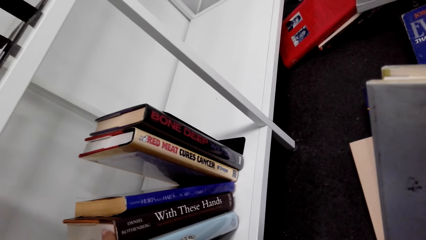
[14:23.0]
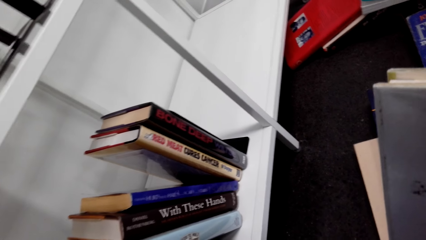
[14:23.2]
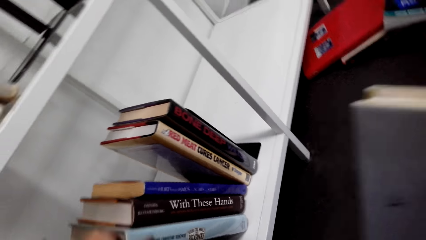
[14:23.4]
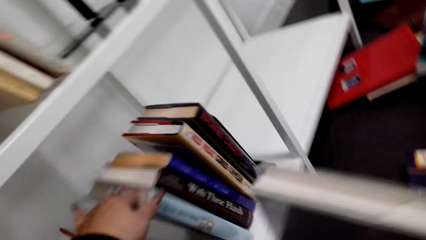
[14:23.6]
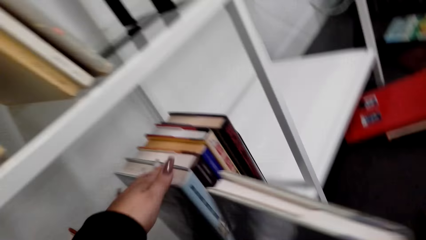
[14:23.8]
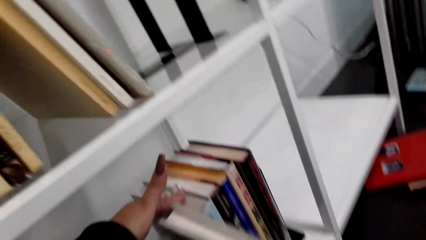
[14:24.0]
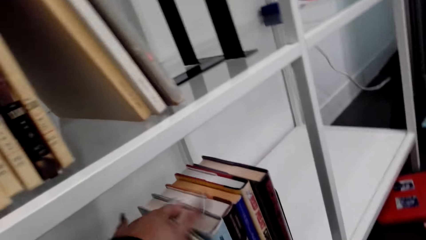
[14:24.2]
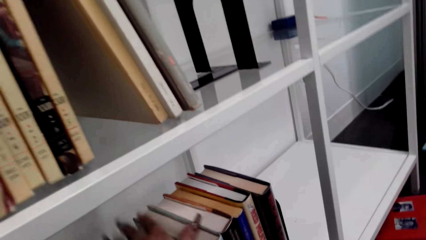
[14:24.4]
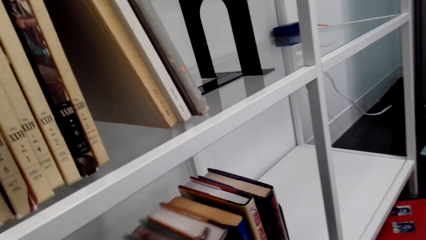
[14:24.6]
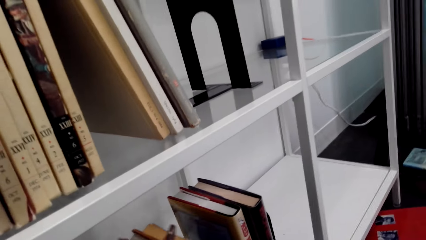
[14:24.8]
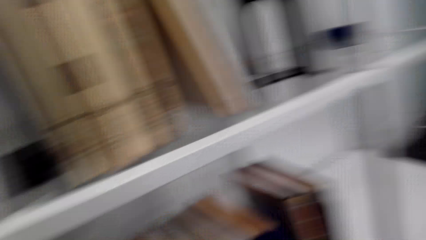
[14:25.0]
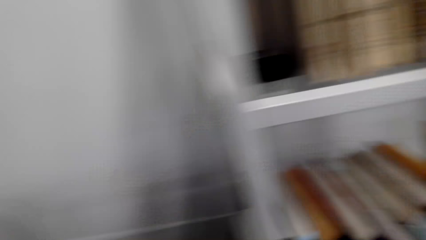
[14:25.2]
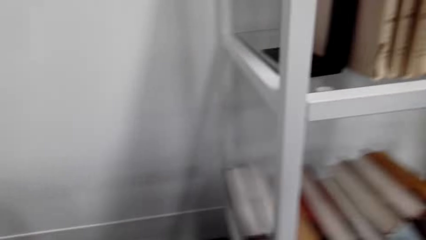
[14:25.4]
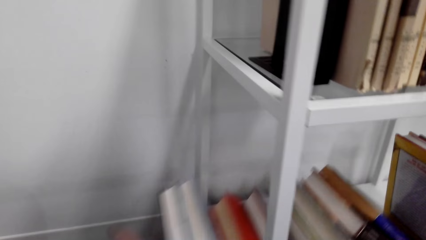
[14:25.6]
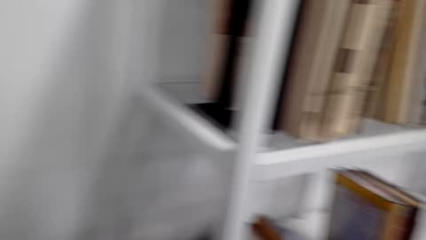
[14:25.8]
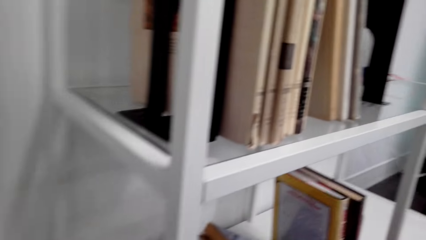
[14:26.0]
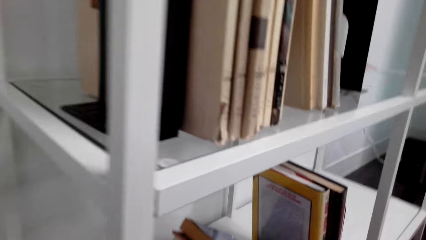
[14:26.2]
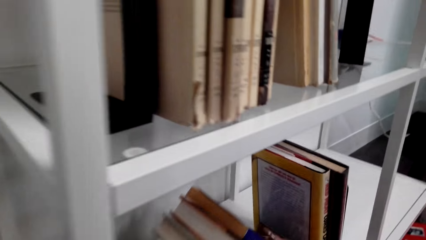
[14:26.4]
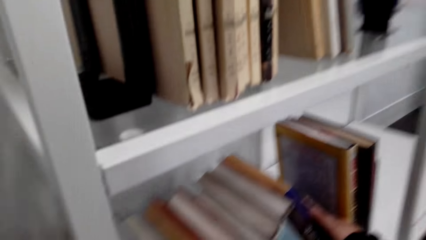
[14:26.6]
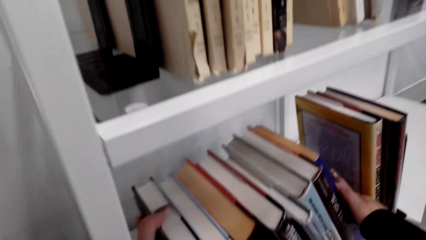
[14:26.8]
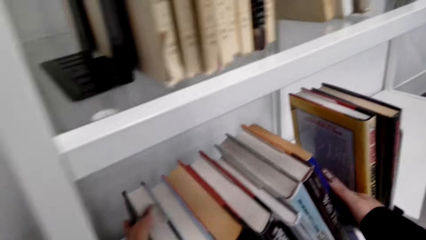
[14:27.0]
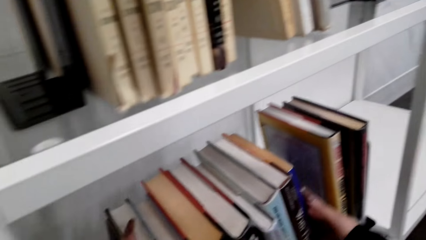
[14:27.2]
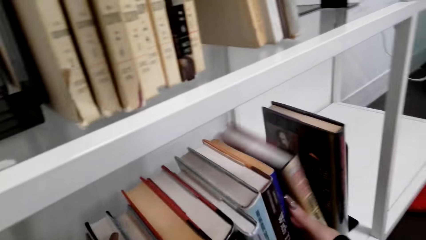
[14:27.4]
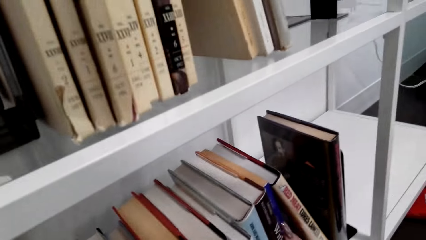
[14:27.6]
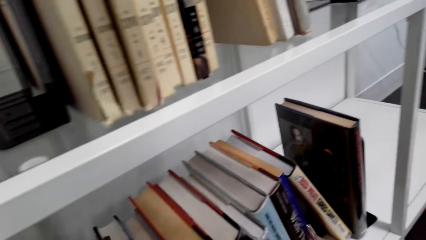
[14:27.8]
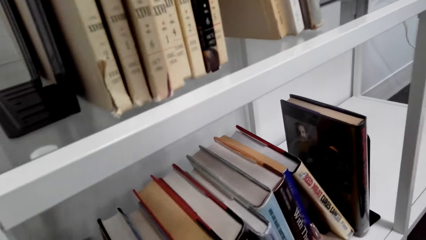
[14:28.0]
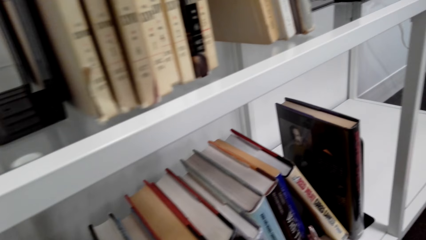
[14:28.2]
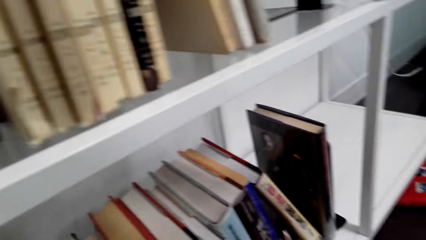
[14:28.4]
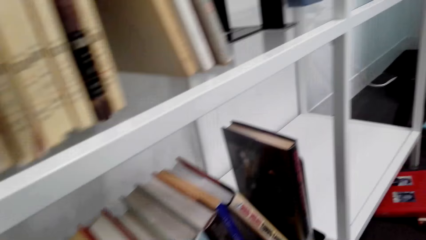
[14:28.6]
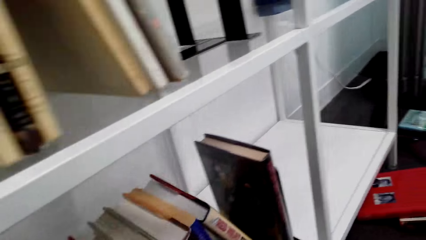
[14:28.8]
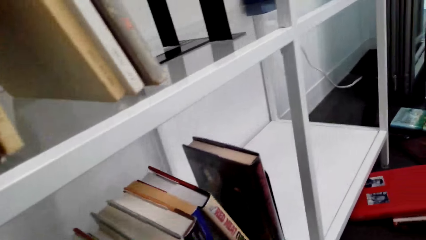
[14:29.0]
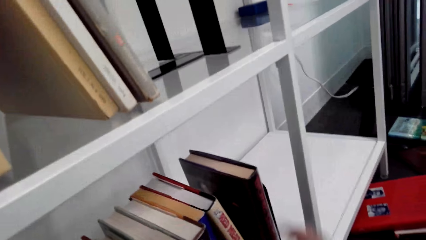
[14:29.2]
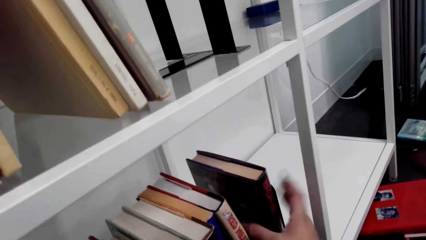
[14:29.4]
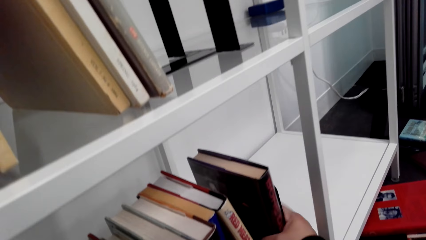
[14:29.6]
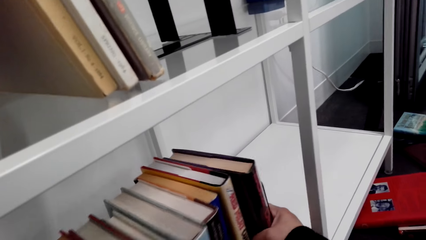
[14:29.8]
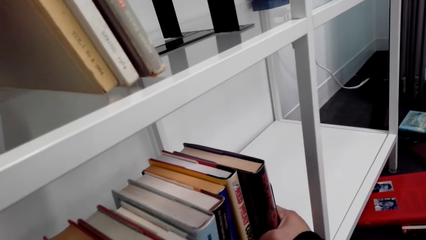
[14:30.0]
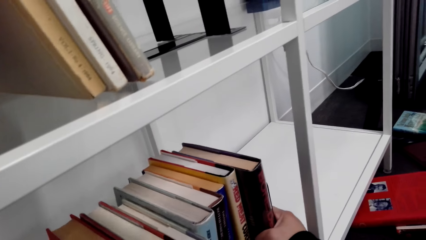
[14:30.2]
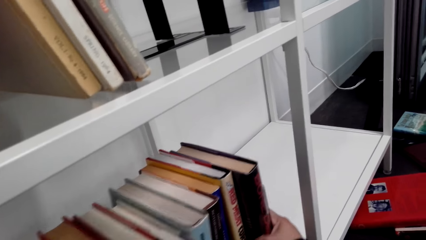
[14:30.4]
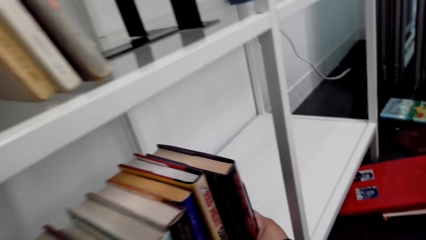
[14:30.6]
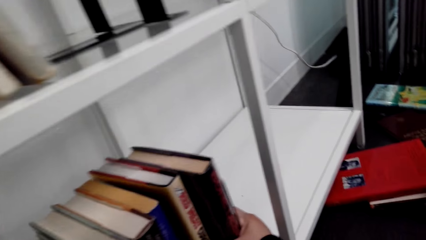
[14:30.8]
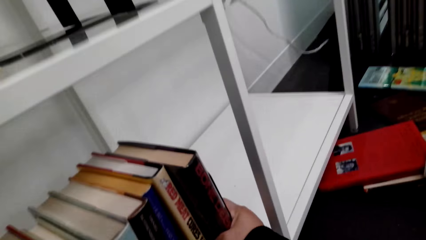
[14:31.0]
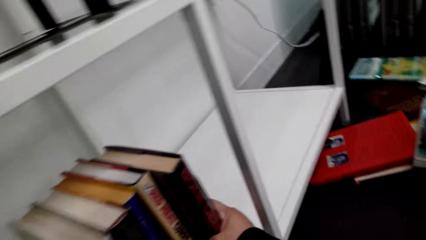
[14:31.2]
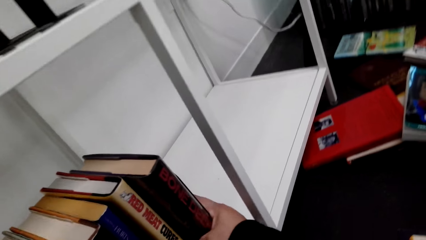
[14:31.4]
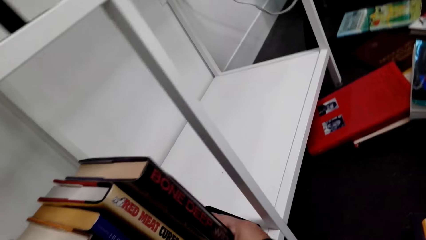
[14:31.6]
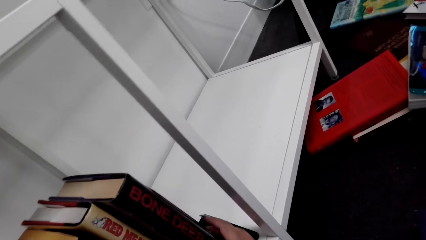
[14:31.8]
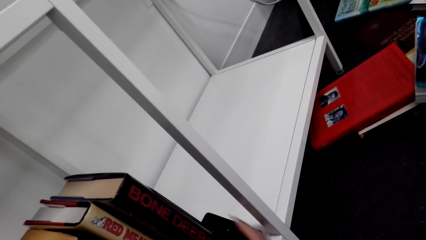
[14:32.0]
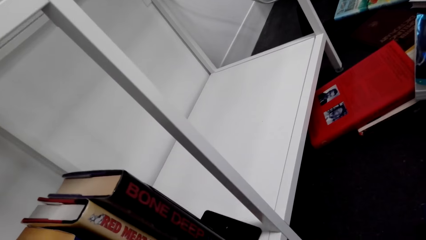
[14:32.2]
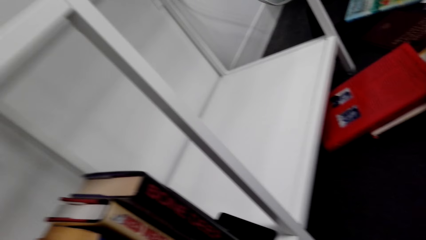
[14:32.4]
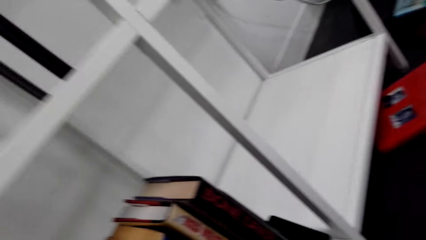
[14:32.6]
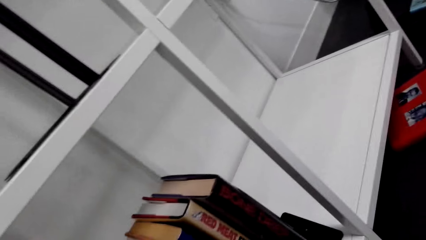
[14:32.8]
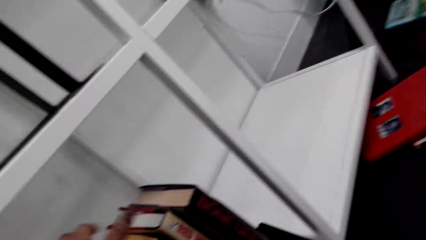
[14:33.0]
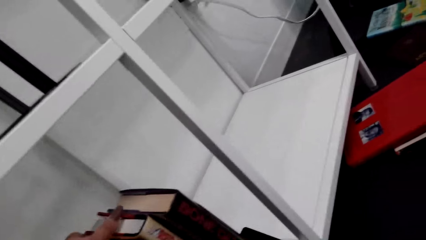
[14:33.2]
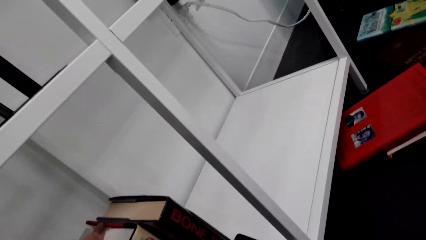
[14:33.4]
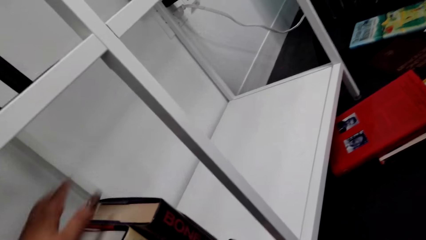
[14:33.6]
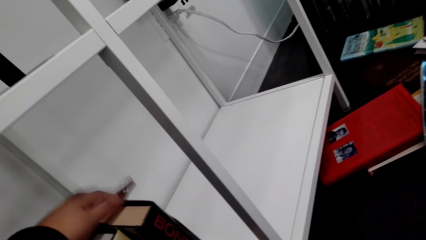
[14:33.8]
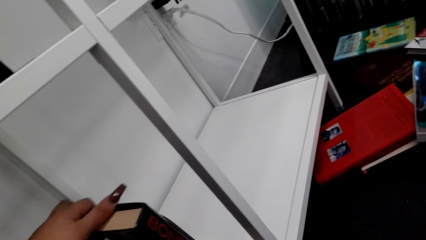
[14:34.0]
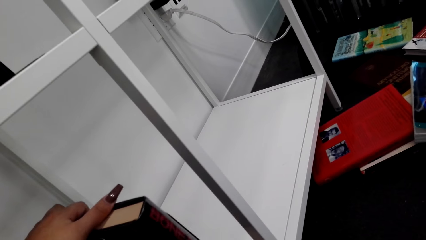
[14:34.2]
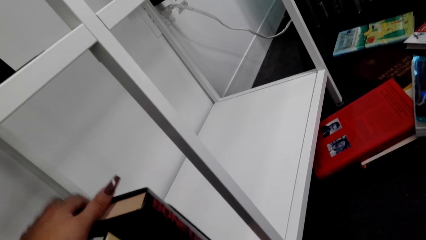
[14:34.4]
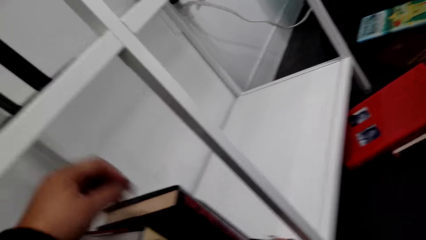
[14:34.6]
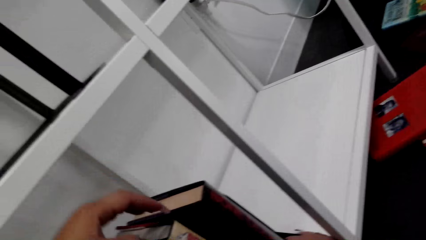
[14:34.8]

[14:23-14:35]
The camera wearer puts the book on the shelf. They hold the books. They arrange the books on the shelf.

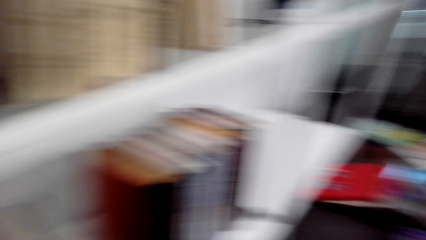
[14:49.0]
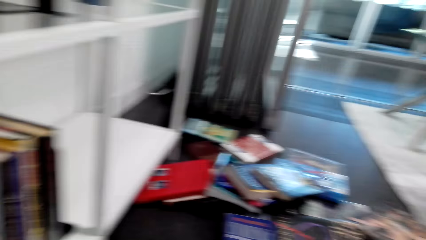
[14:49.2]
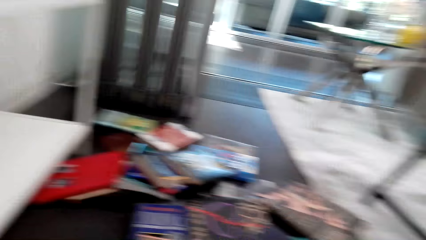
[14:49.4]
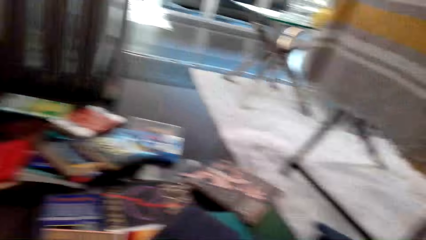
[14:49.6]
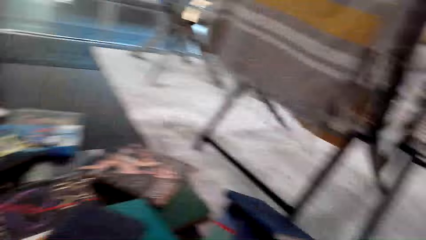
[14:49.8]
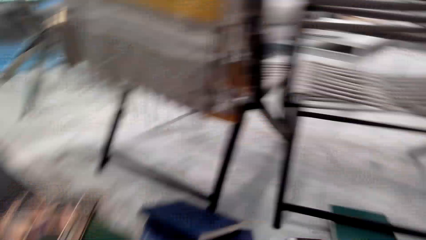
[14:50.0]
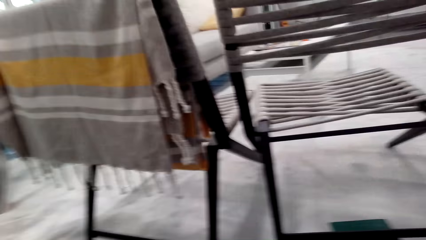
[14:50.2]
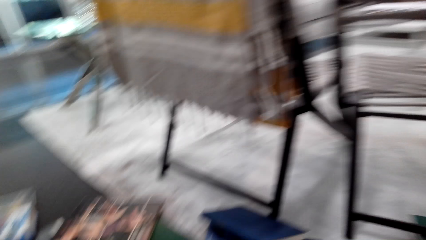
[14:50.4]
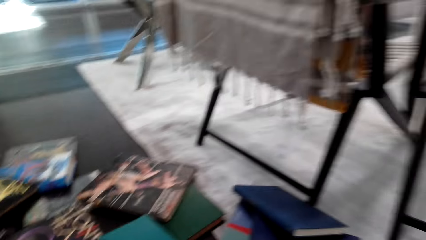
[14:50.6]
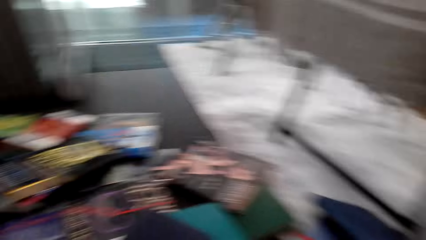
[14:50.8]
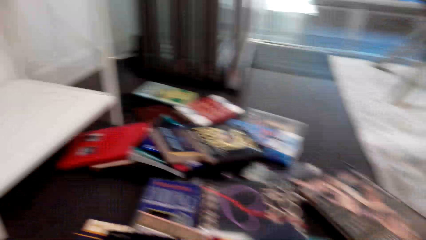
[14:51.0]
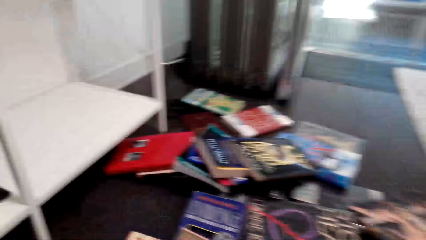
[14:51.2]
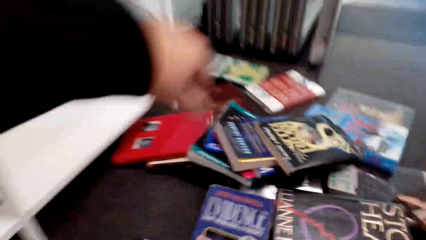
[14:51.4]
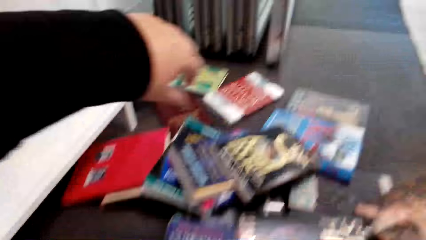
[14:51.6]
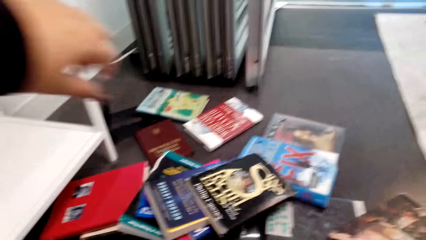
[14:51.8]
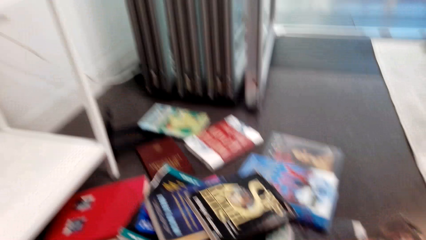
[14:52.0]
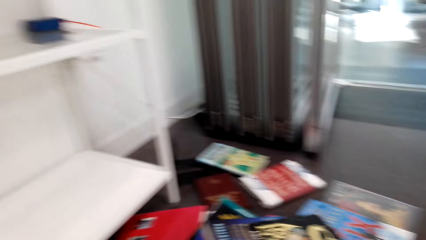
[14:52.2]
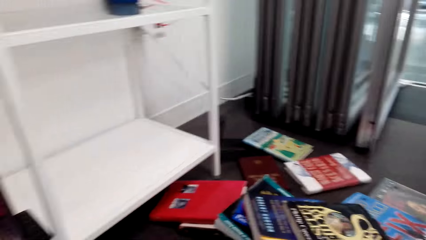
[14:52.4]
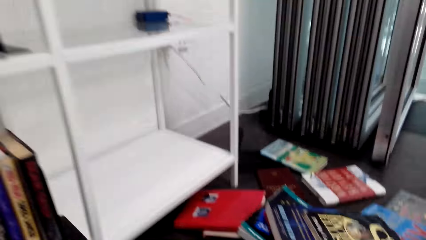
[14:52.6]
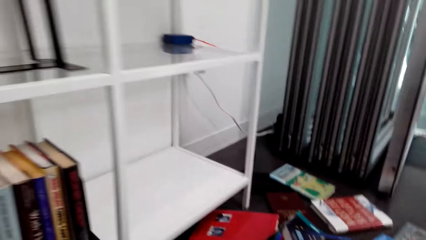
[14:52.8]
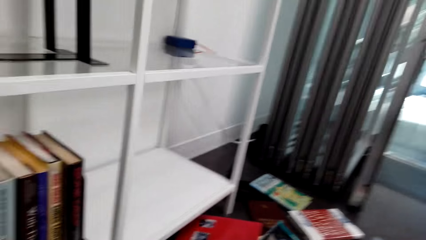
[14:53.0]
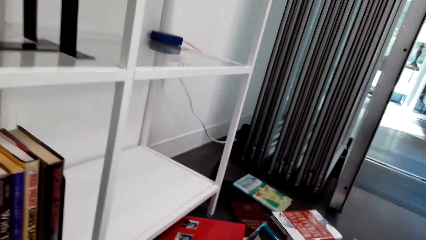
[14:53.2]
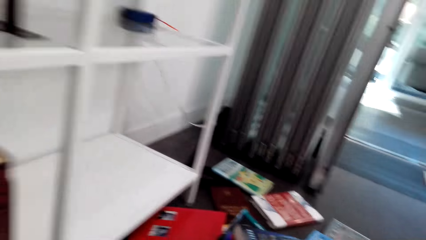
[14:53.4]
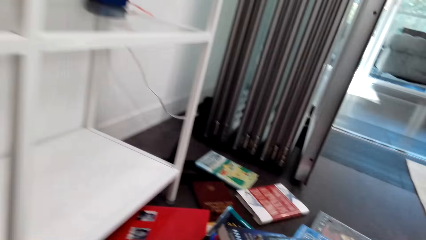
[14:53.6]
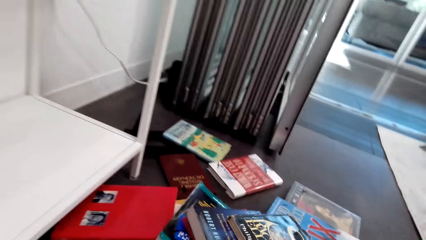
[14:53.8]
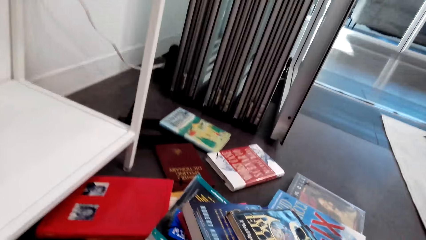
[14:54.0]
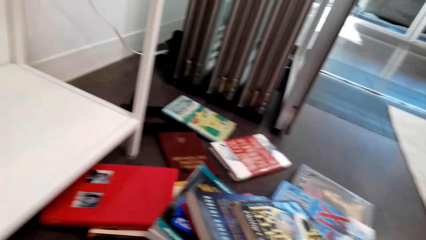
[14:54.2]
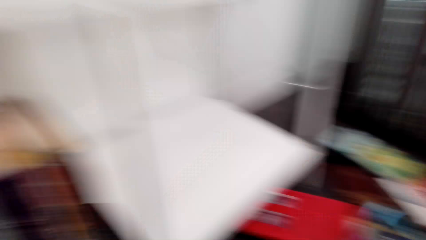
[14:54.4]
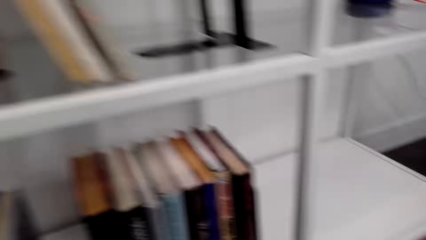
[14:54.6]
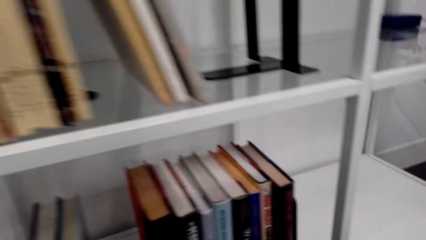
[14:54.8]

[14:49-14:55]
The camera wearer looks at the books on the table.
